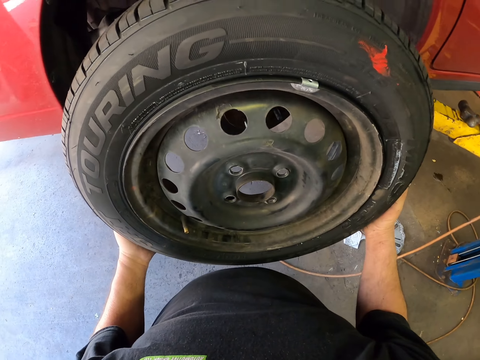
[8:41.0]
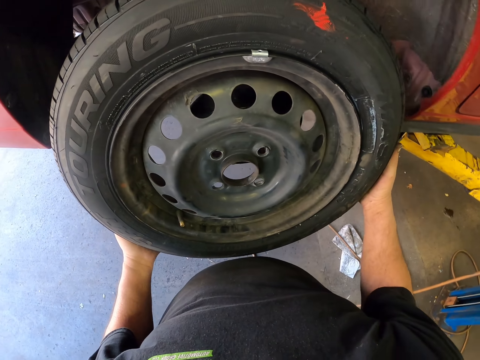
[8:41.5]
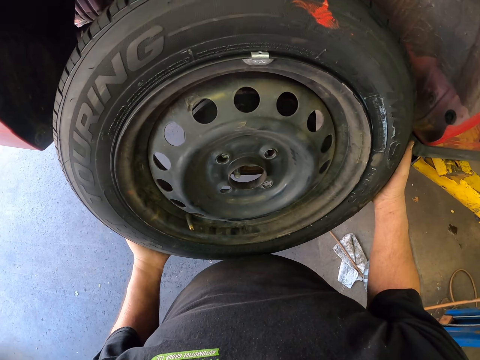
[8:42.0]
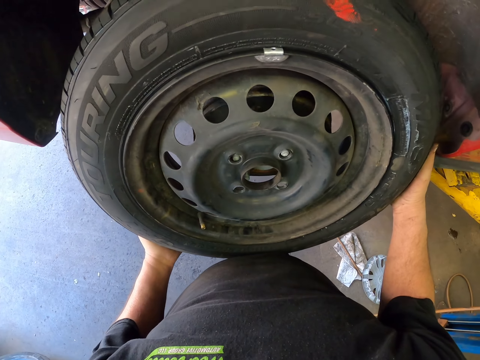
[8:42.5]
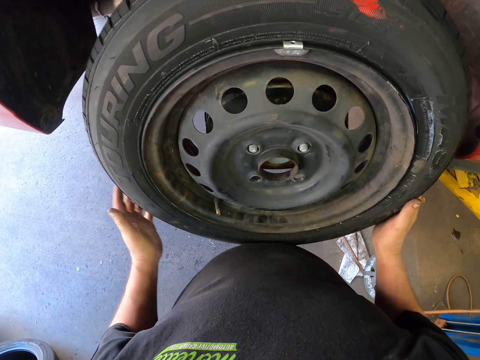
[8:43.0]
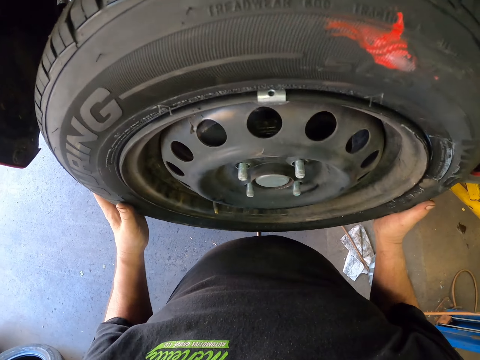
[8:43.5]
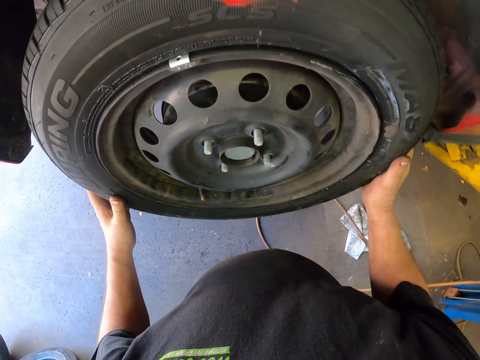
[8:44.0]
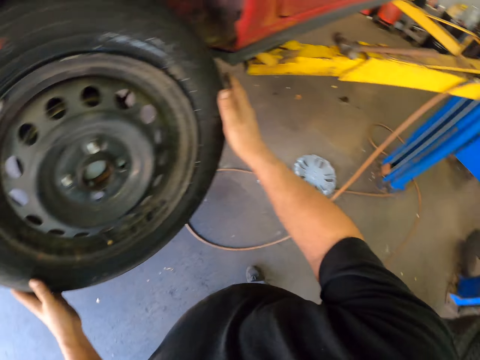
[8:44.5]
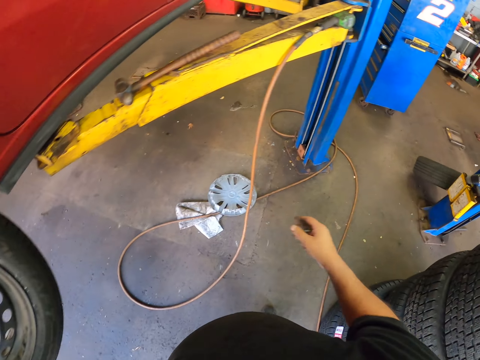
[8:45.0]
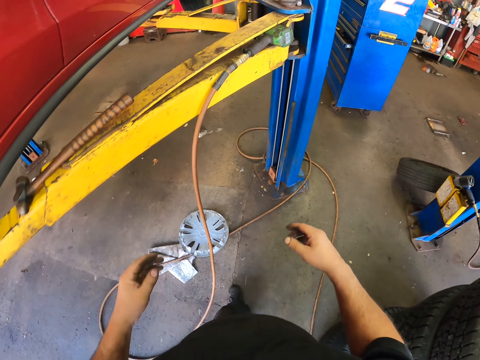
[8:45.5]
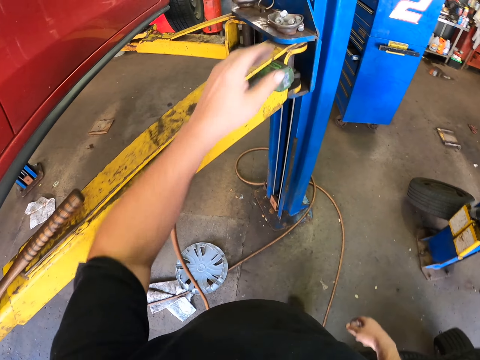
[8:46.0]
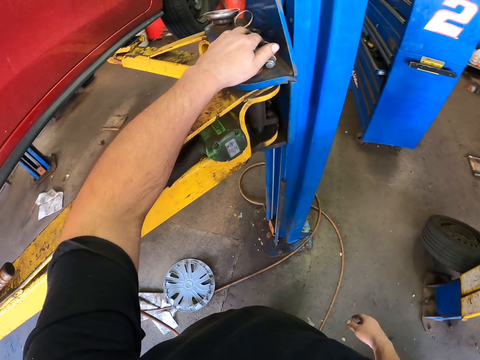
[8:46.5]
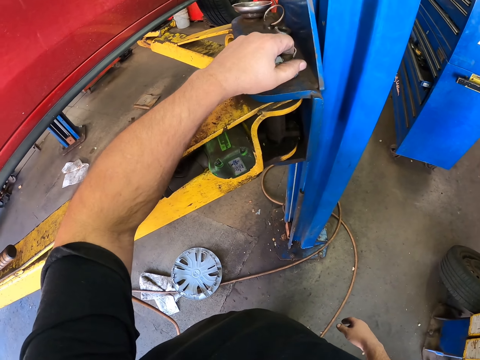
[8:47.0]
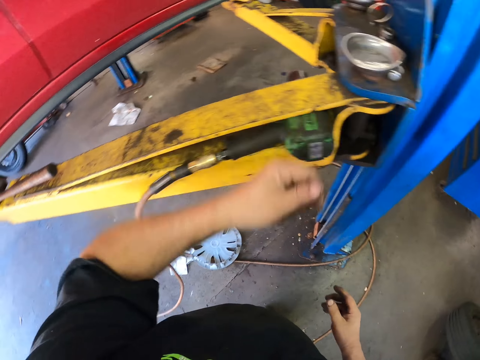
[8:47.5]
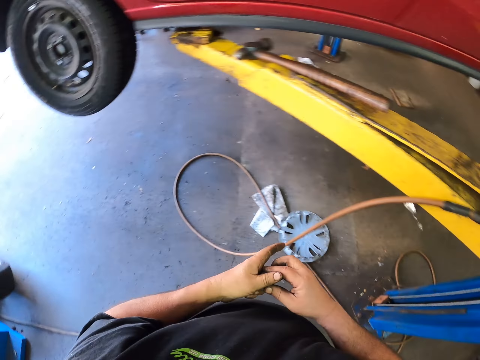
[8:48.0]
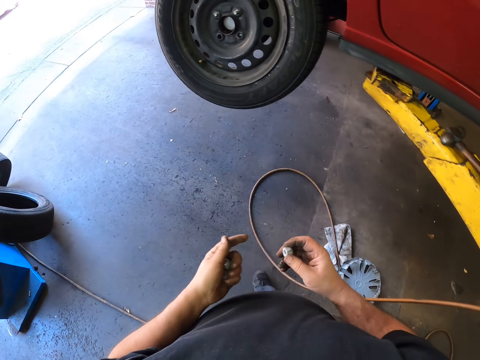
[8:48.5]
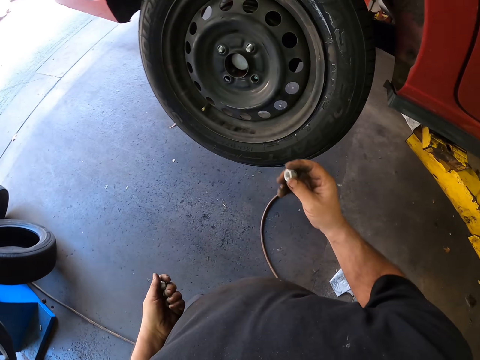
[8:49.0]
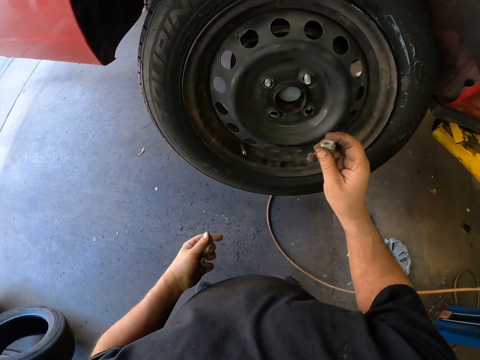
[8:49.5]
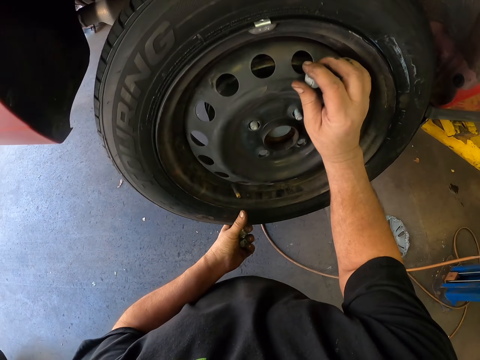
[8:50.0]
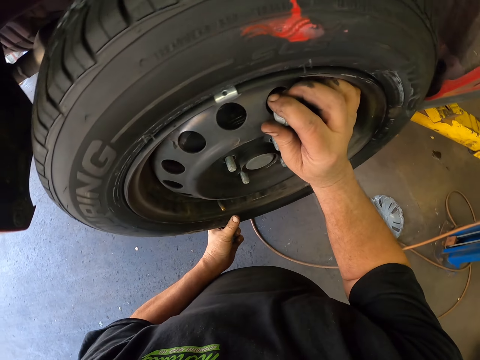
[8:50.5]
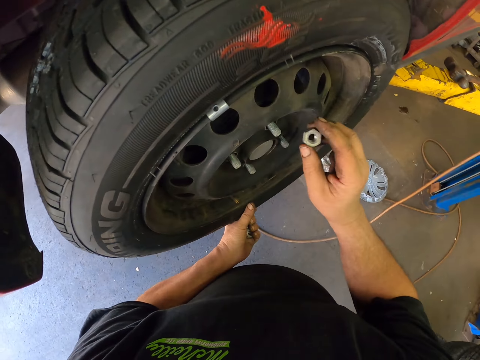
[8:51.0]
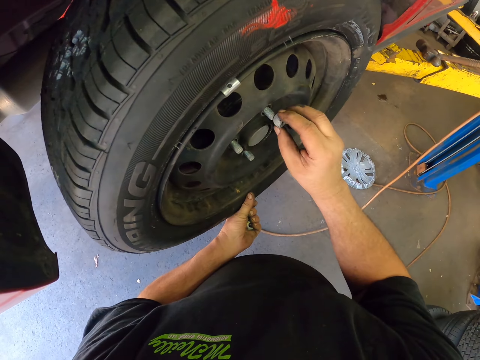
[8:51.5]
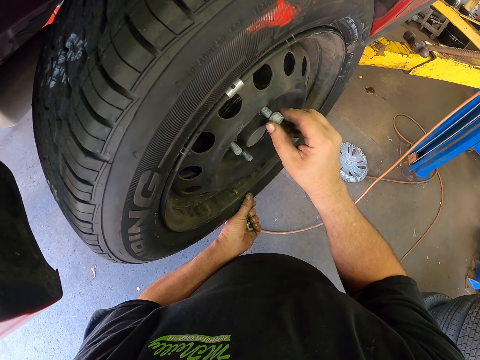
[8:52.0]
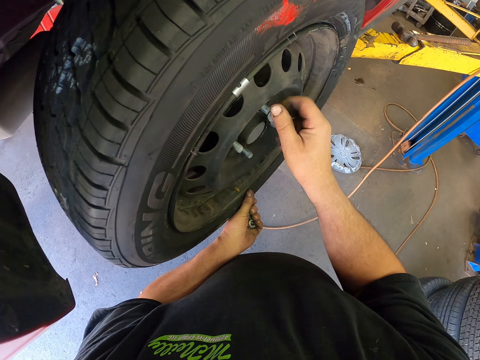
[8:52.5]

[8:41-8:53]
The camera wearer fixes the tire on the wheel. They pick up lug nuts. They put the lug nut on the wheel.

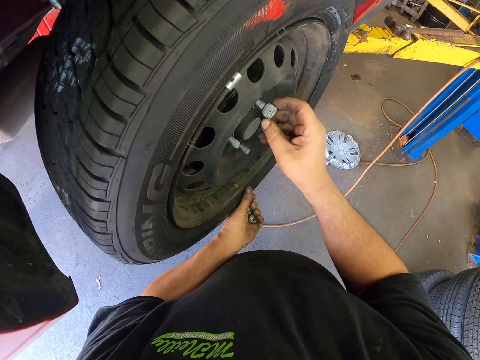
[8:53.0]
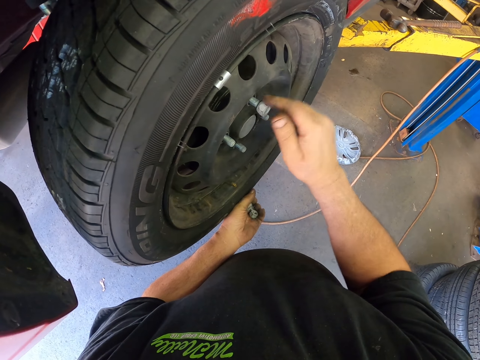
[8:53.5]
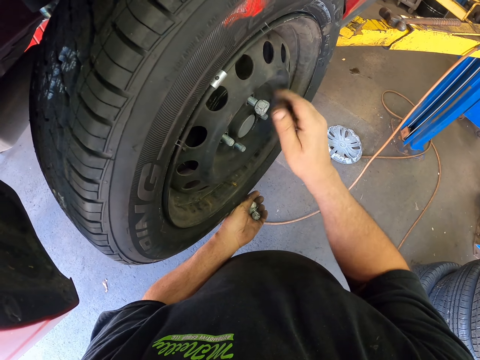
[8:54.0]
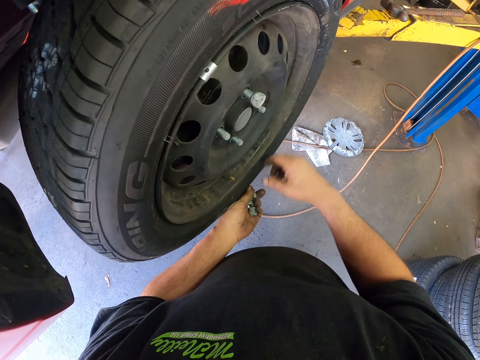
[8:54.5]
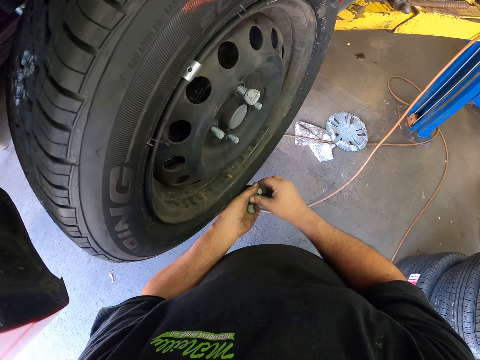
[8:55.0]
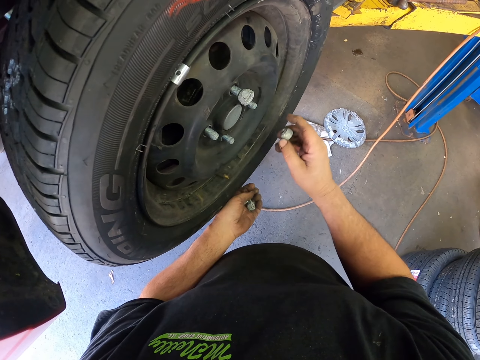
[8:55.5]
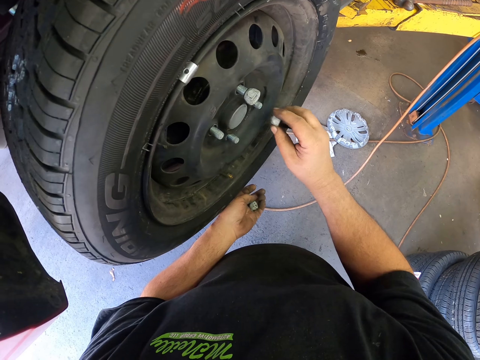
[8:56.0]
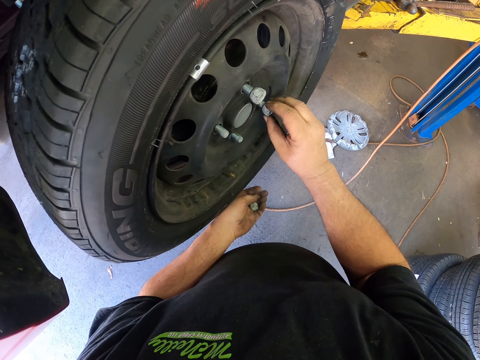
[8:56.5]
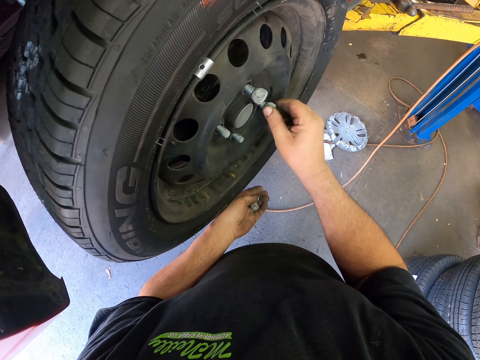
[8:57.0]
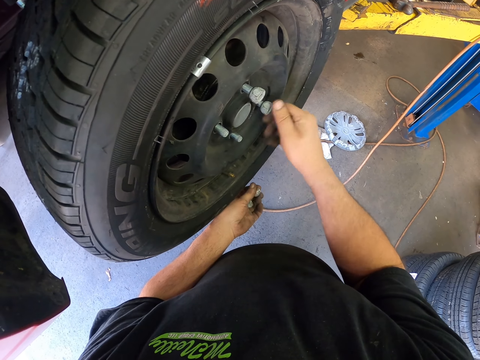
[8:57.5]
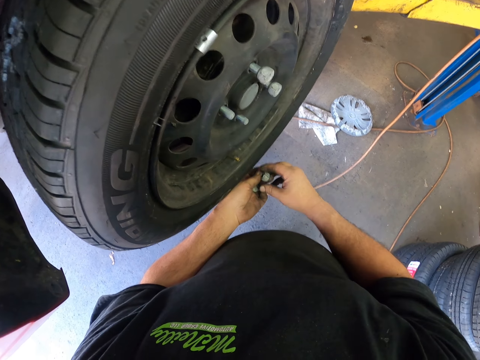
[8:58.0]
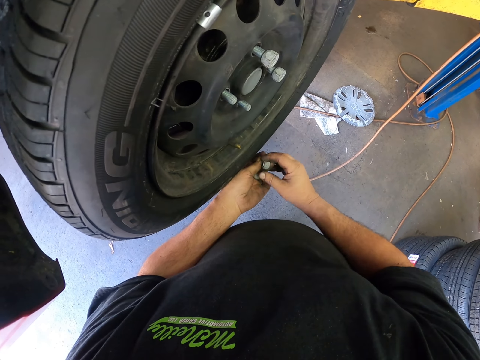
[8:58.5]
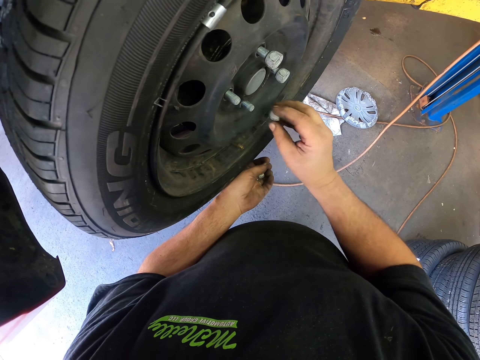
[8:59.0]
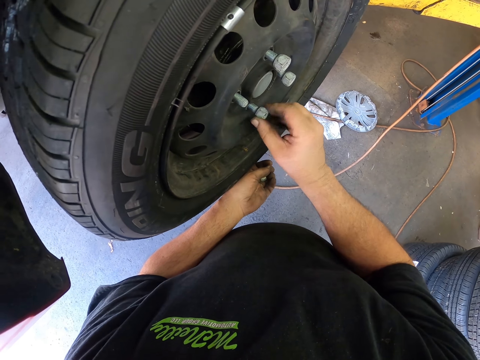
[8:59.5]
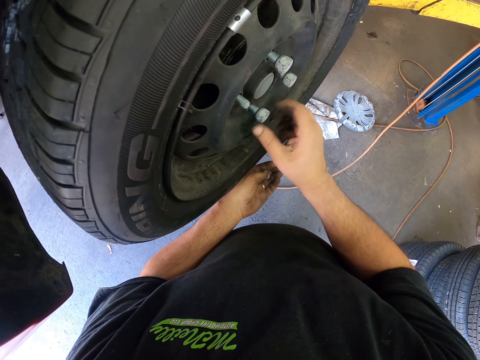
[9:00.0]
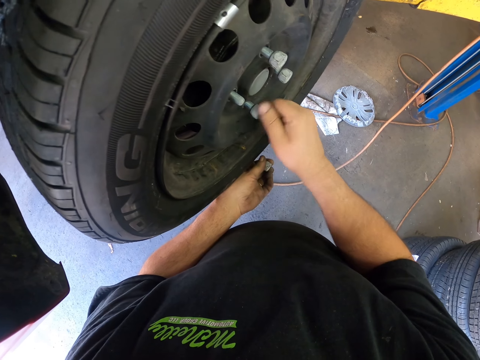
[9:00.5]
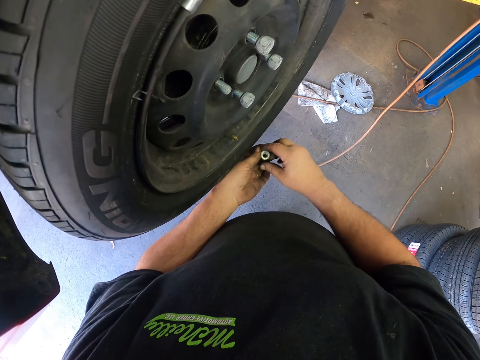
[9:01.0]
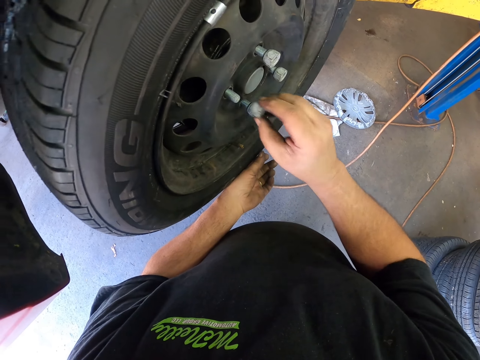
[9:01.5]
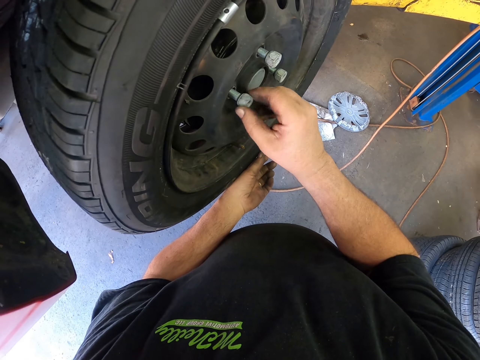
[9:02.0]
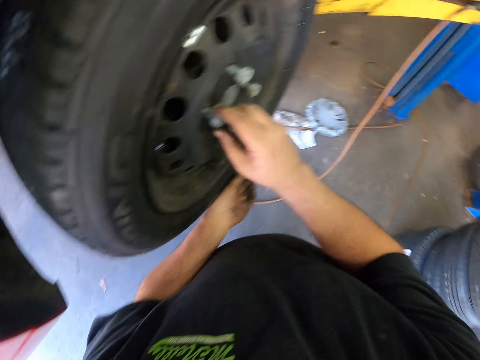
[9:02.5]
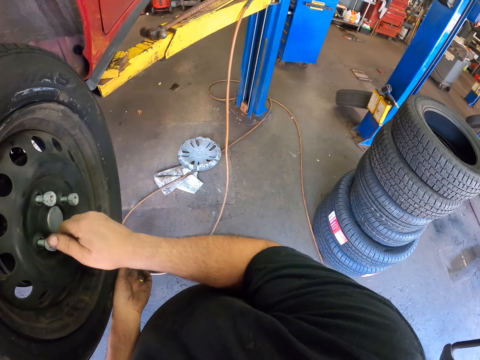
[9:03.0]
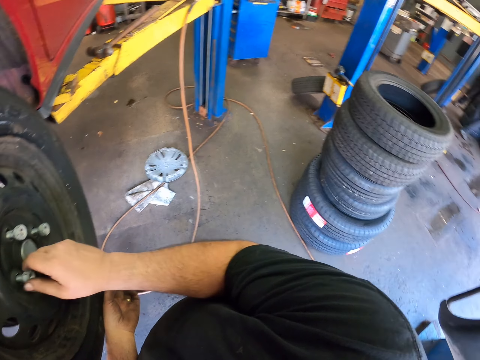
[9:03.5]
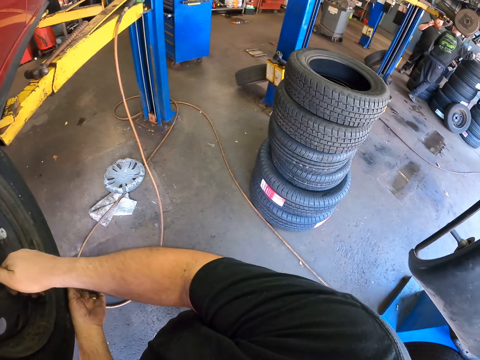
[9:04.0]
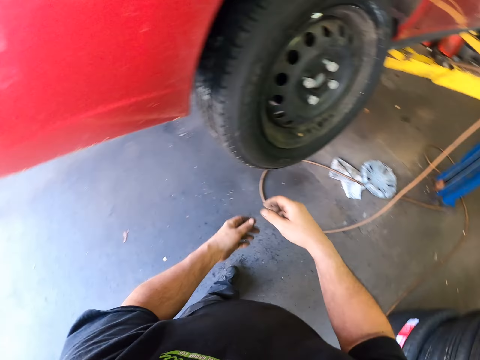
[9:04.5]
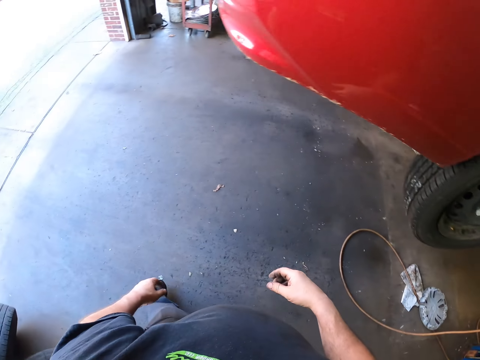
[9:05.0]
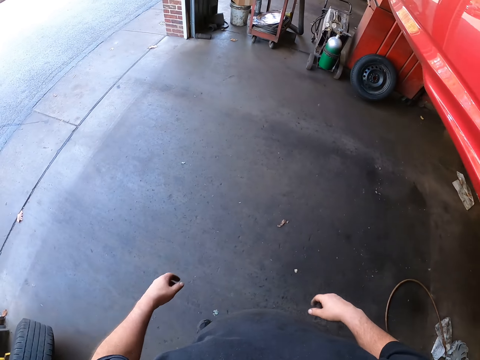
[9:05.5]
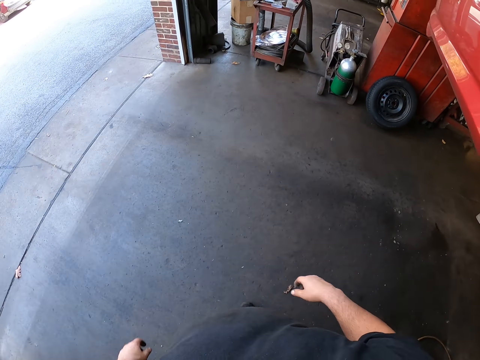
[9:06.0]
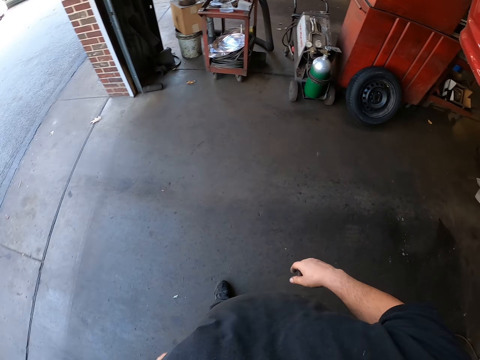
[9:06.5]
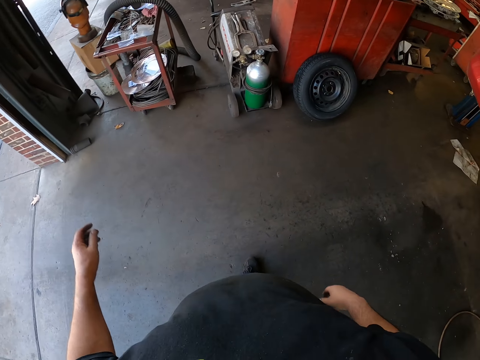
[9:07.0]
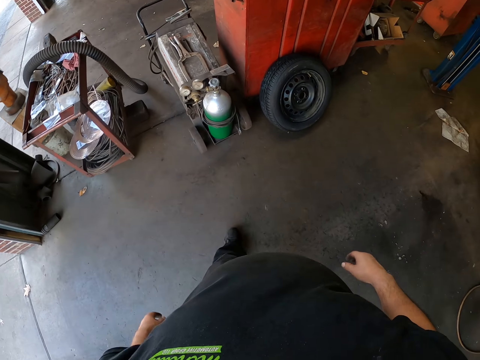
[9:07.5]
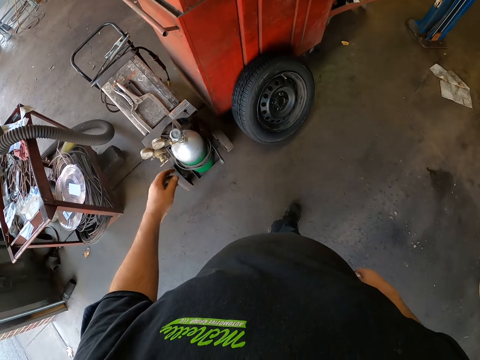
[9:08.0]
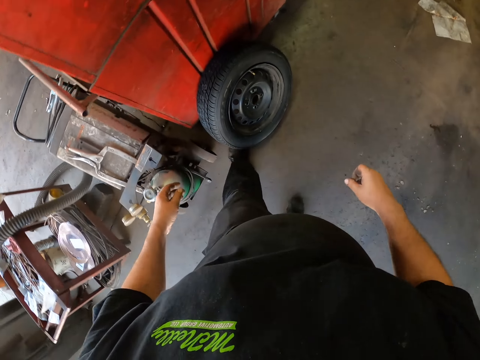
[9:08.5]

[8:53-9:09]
The camera wearer picks up the lug nuts. They put the lug nut on the wheel. They pick up the lug nuts. They put the lug nut on the wheel. They pick up the lug nuts. They put the lug nut on the wheel. They walk around the garage.
